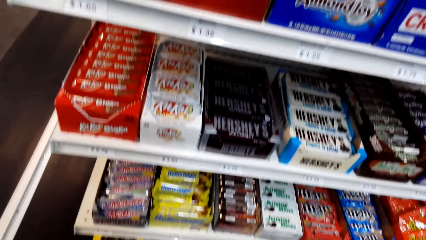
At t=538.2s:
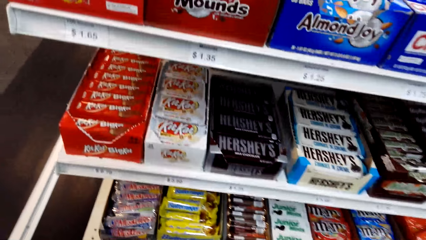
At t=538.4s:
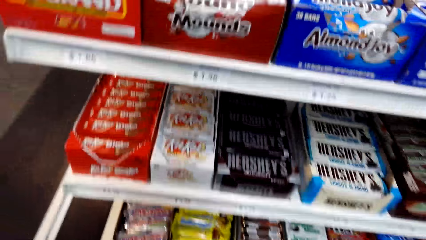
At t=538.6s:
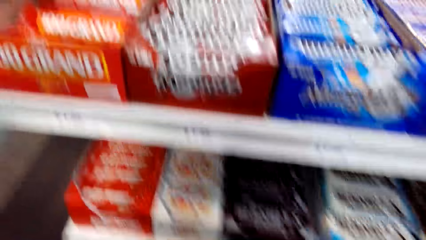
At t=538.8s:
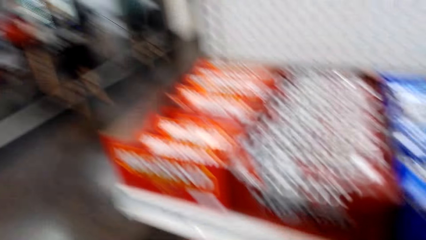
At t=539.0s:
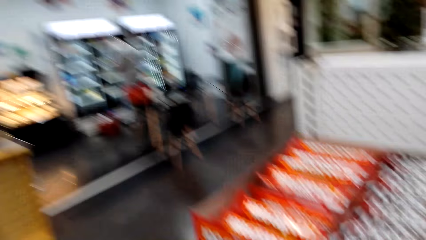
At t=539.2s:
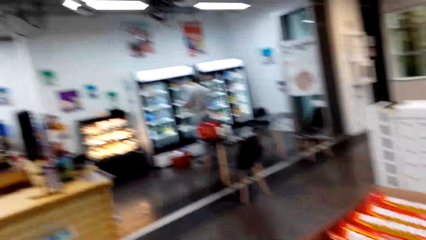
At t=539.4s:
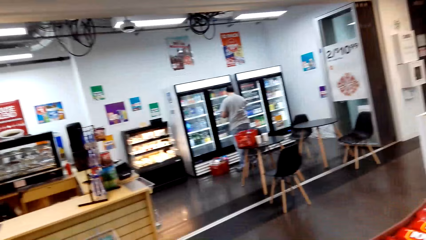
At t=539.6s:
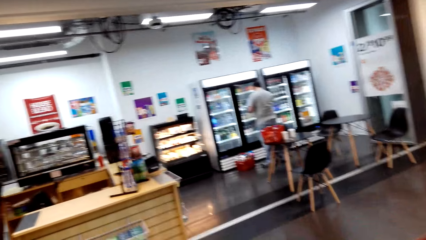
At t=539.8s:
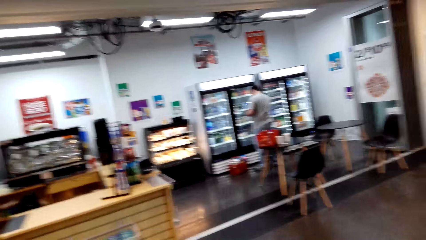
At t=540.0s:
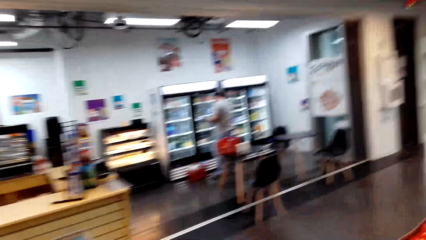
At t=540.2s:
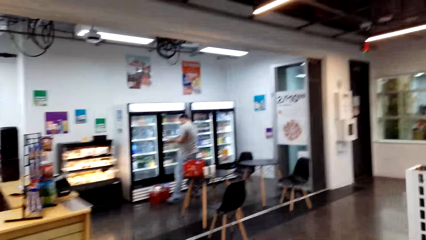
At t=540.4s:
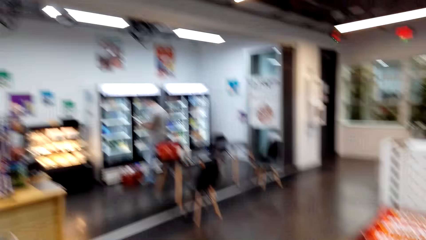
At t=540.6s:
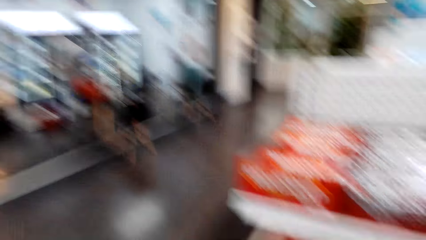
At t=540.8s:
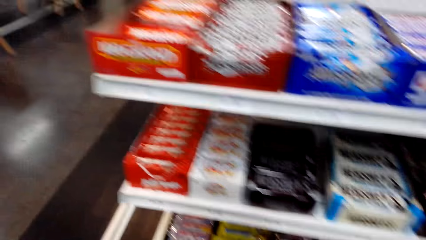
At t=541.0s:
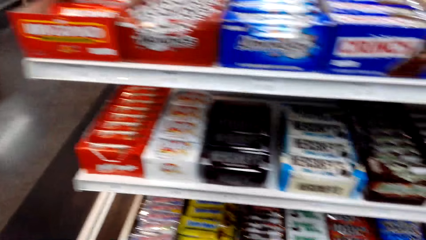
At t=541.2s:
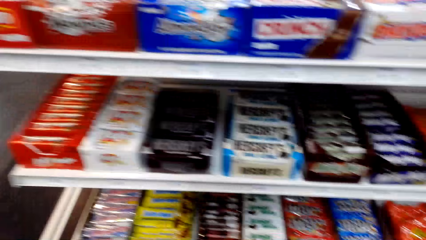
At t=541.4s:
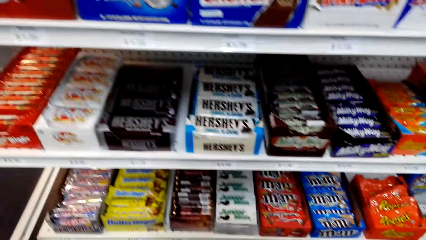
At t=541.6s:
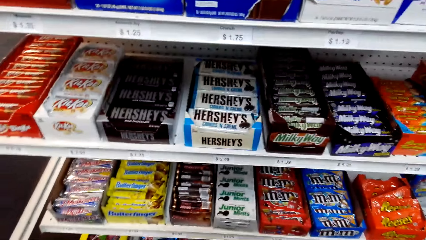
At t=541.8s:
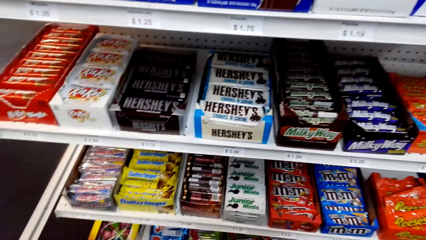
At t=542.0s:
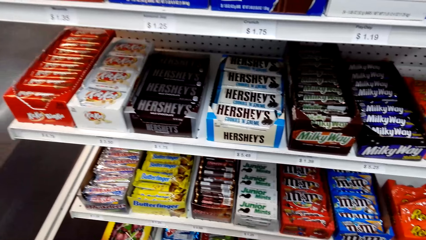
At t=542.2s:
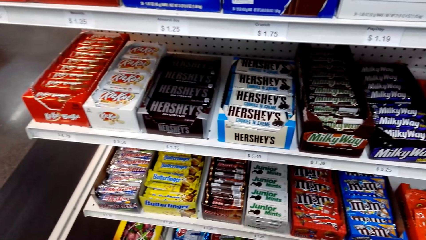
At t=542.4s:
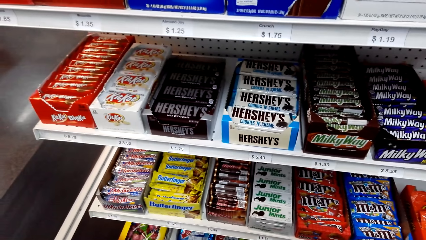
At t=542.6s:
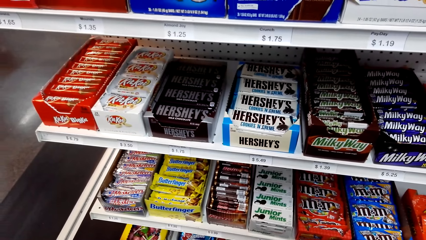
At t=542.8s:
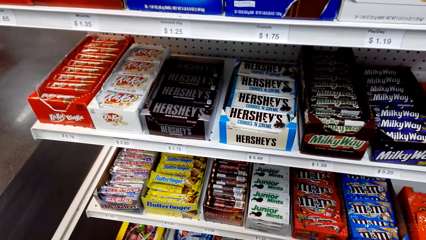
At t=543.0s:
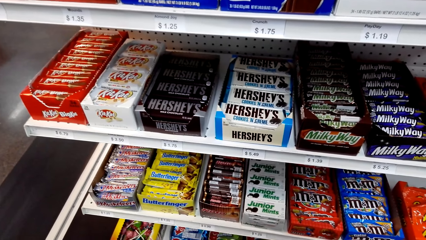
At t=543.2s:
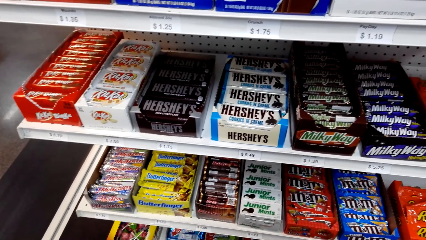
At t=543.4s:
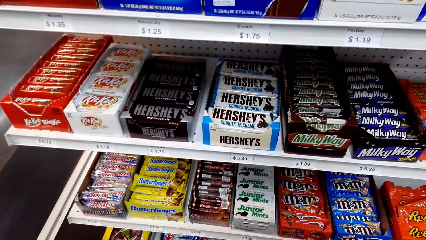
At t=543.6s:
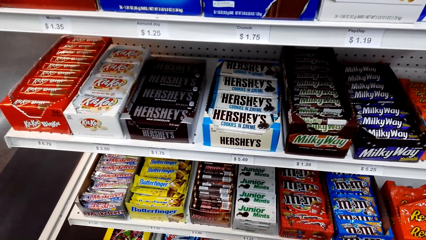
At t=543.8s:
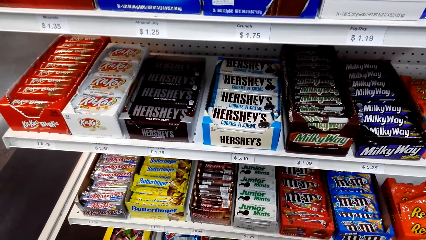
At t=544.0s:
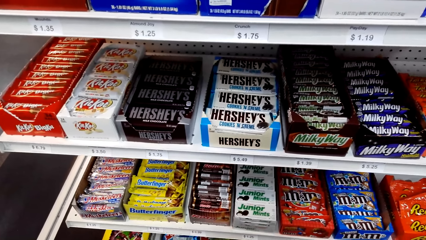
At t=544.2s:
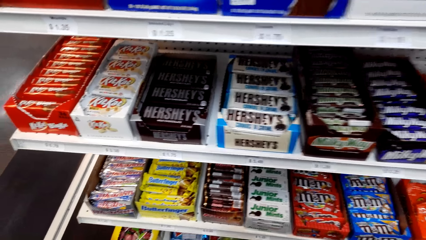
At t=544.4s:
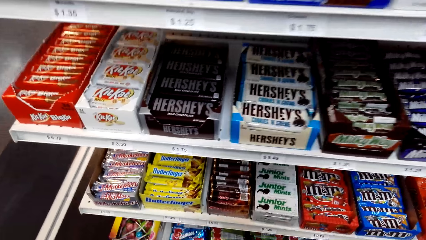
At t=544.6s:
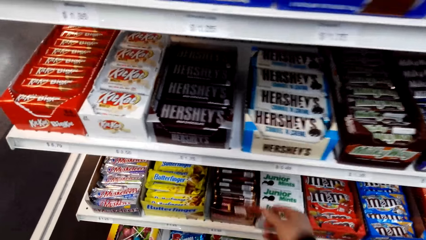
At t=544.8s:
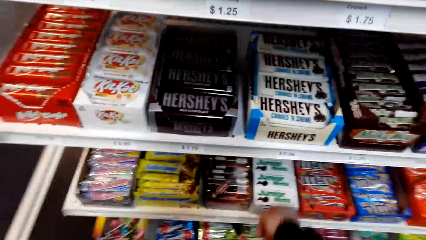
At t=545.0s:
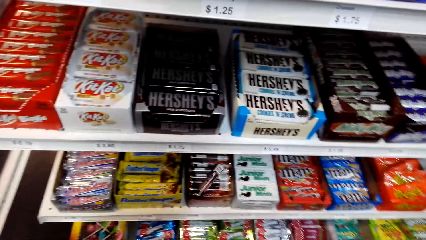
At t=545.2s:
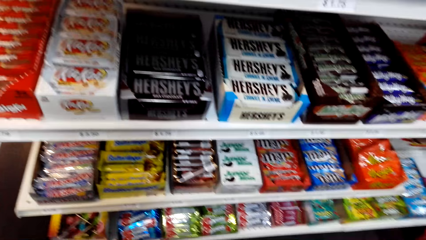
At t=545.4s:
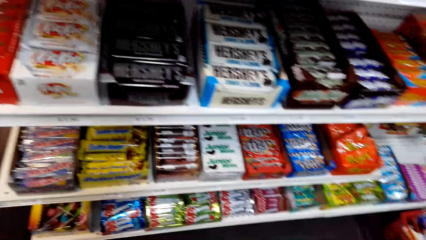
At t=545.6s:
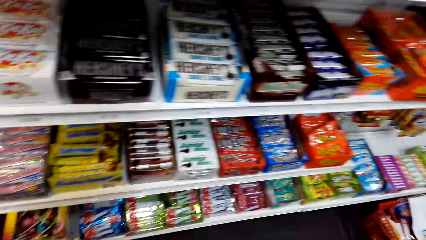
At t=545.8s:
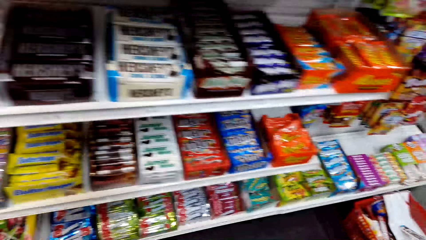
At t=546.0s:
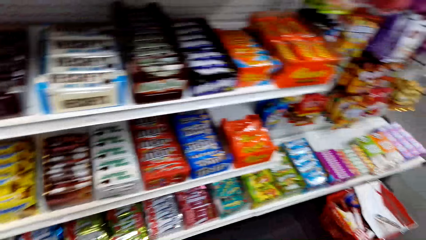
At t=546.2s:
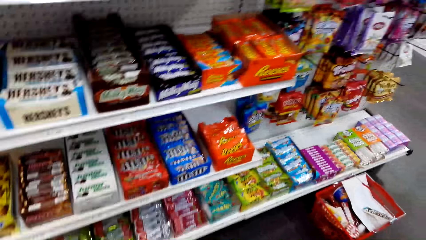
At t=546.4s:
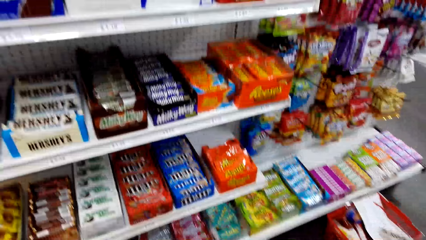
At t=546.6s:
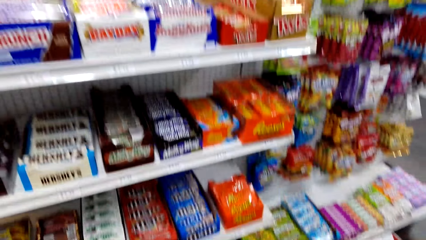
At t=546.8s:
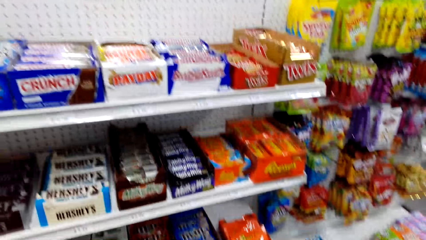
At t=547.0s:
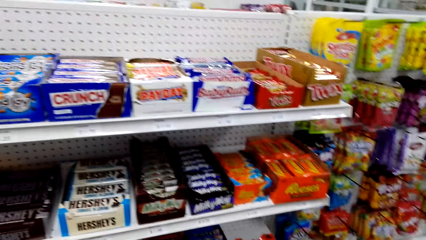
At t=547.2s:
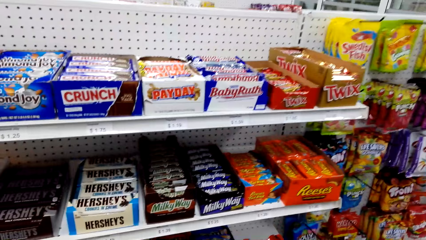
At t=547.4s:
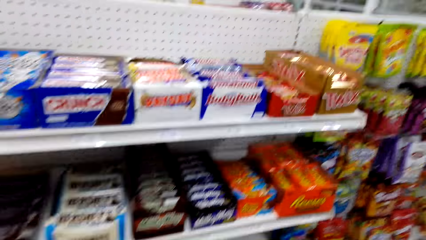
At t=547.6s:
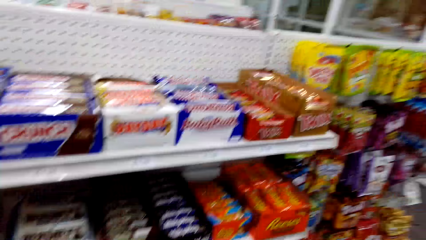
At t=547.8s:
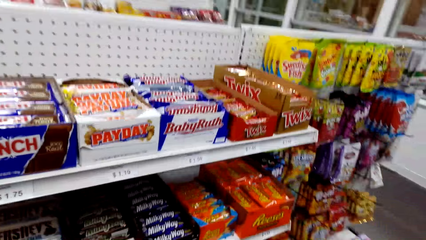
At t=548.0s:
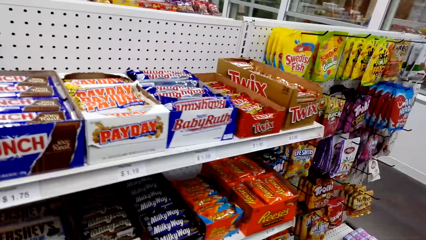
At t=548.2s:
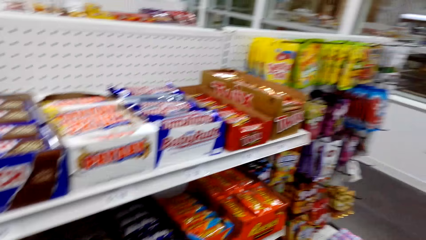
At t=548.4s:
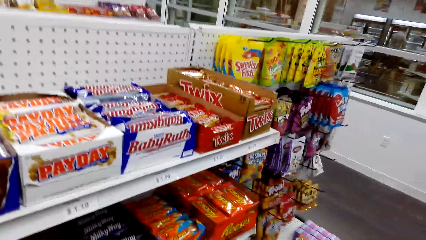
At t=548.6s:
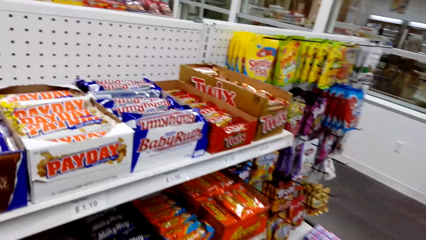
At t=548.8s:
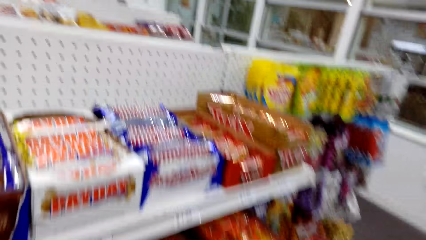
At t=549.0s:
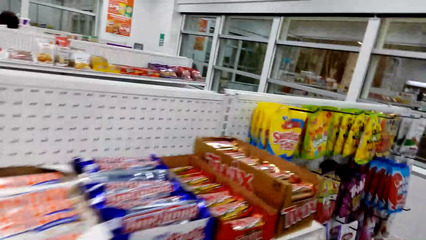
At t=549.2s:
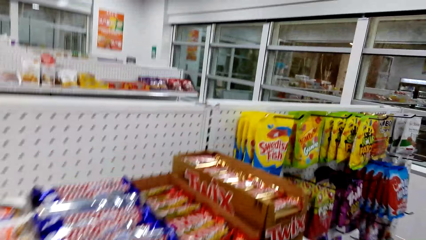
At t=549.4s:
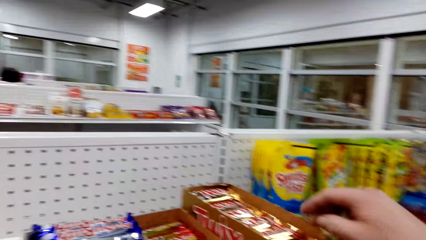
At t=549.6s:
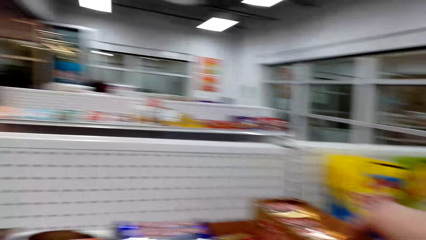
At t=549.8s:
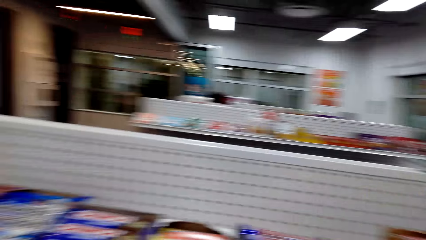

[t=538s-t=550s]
The camera wearer looks around. A man stands near a fridge. The camera wearer stares at the Rolo snack. They throw the Rolo snack in the box. They stare at the shelf.

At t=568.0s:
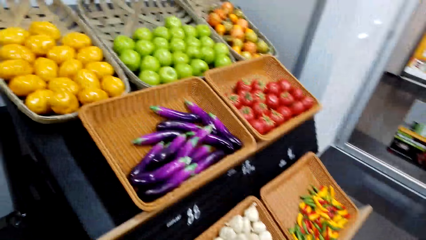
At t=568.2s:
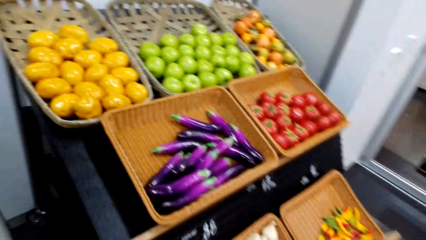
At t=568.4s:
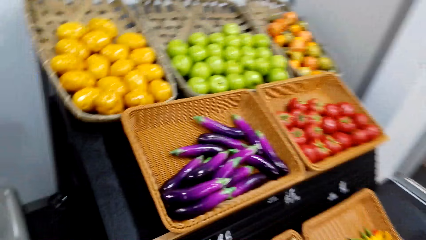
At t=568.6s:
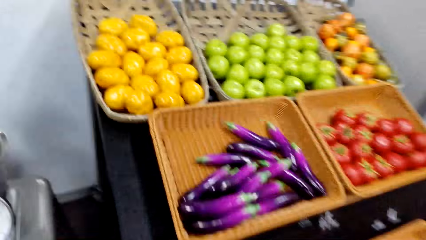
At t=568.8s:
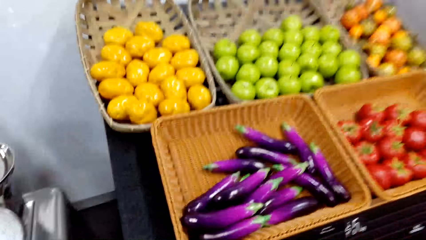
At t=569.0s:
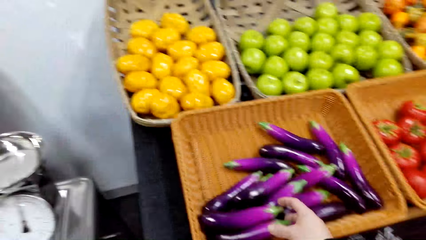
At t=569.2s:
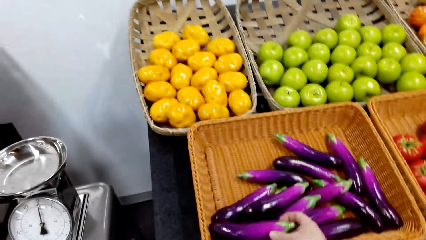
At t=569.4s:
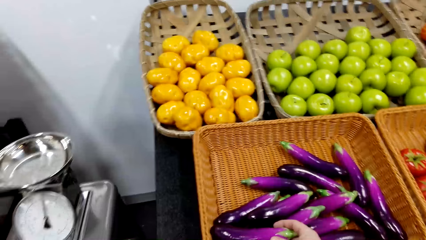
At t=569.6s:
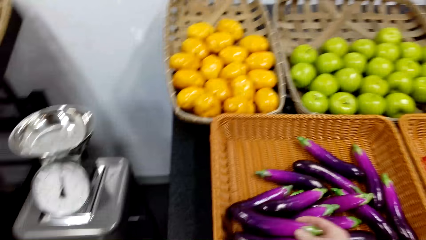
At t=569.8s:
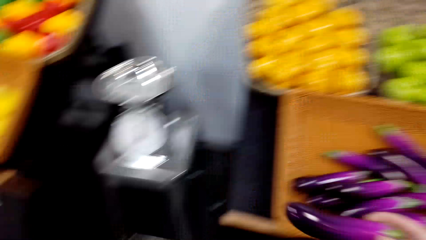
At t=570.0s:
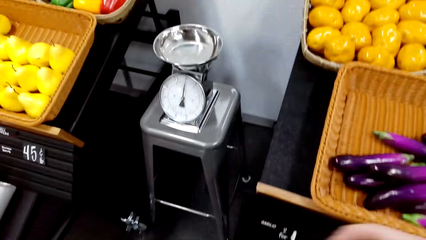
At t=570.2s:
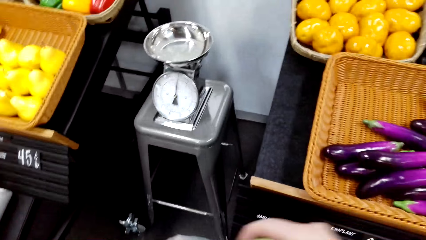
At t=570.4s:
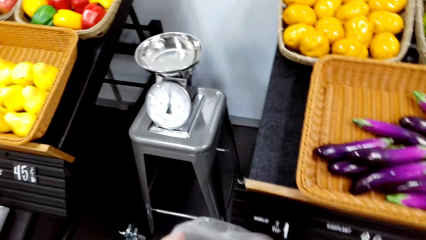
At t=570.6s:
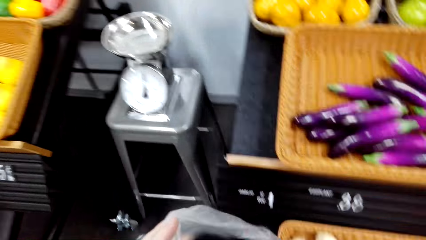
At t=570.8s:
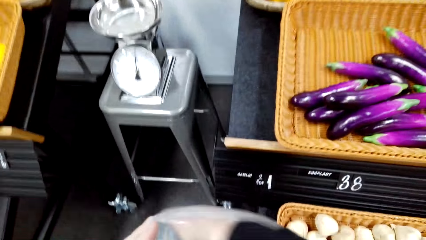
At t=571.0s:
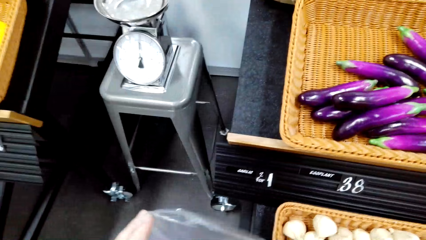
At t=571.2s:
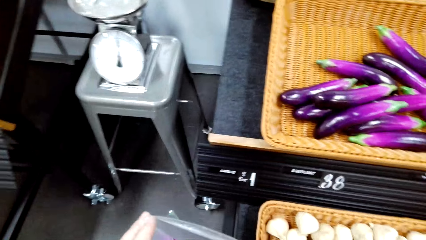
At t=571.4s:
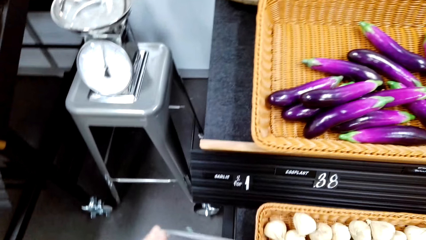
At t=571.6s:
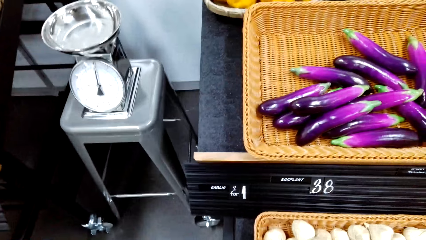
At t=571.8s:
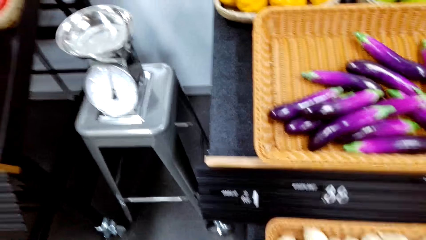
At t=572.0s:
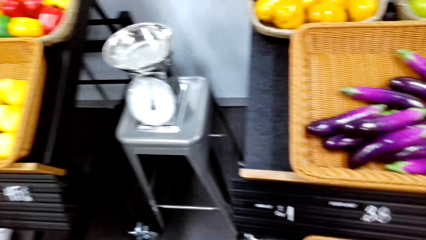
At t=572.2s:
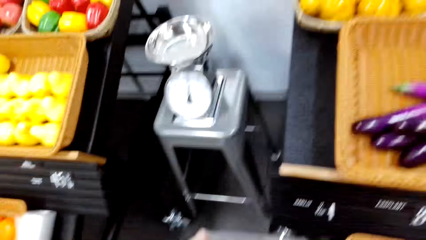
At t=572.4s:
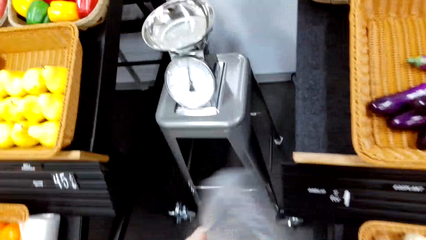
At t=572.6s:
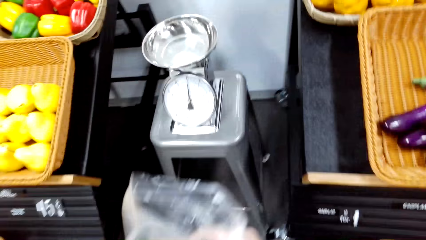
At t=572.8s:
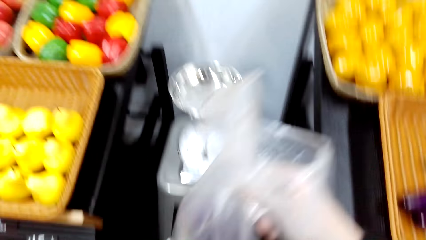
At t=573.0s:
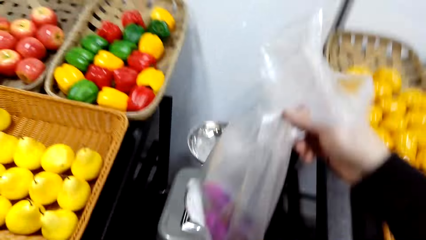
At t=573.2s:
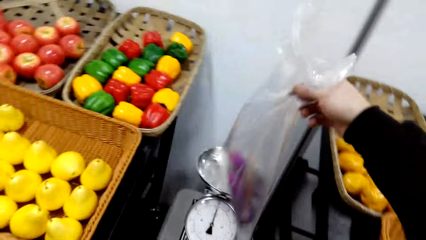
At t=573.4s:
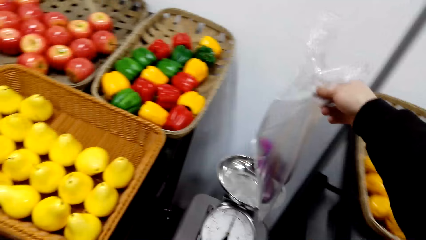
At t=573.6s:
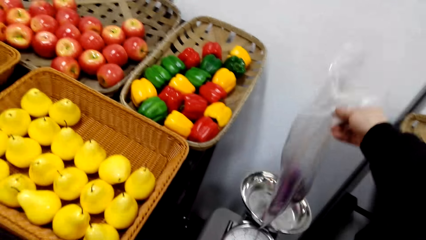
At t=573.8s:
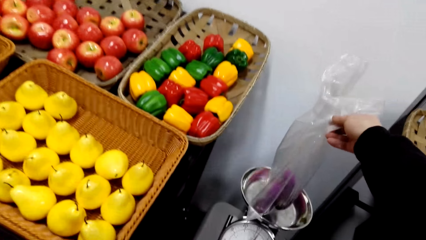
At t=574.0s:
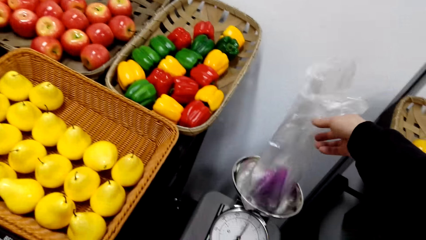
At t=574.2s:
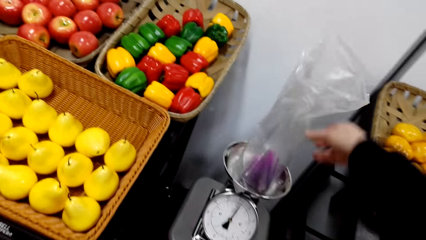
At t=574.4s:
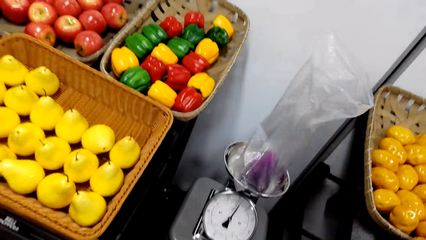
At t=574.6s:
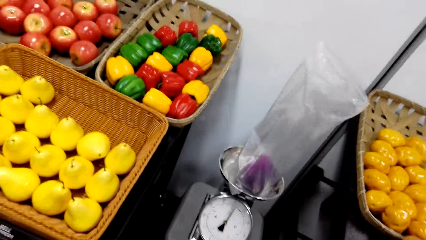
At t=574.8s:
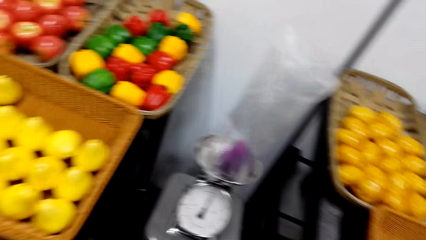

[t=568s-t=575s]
The camera wearer picks up an eggplant. They put the eggplant in the paper bag. They put the paper or polythene bag with the eggplant on the weighing machine.
